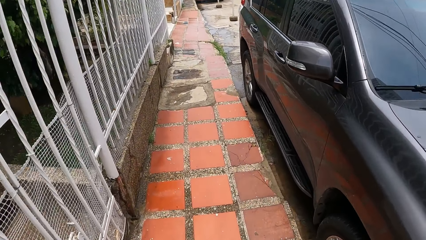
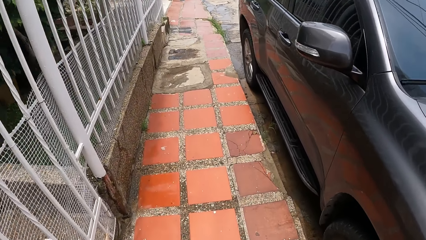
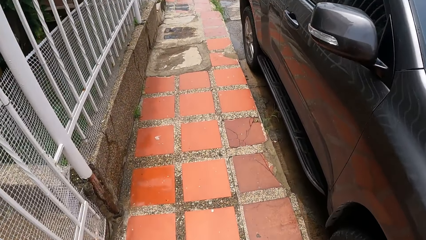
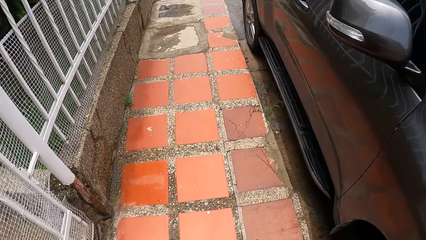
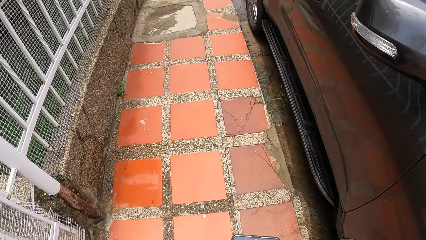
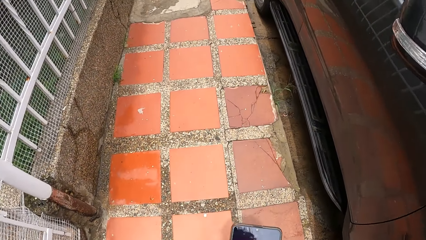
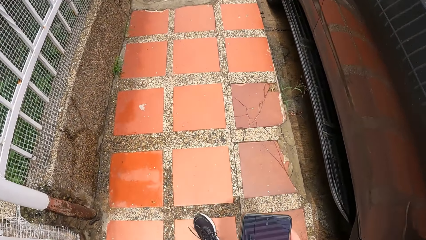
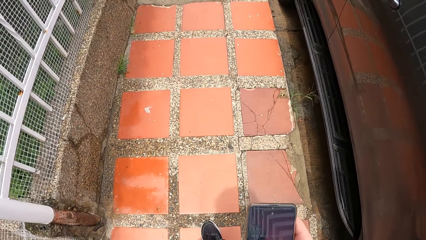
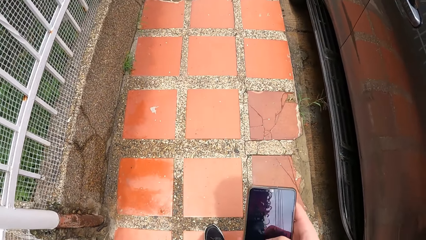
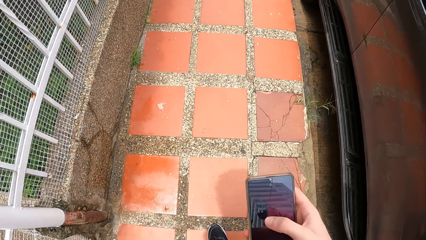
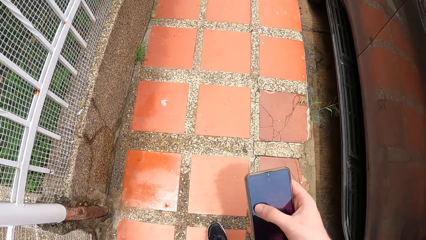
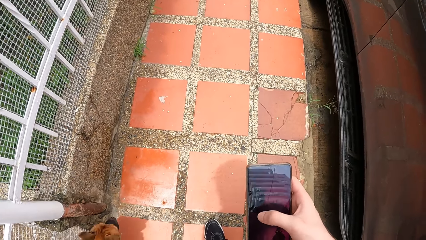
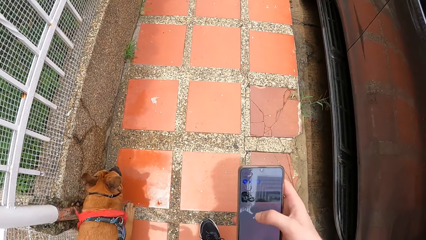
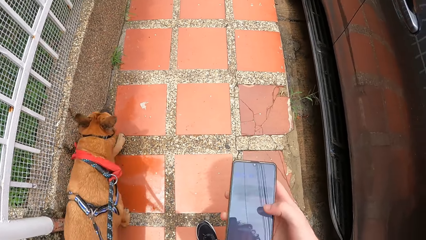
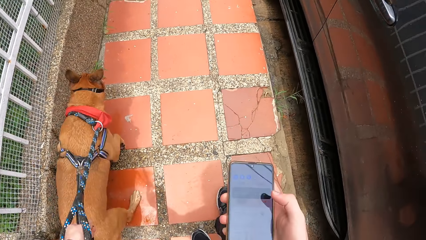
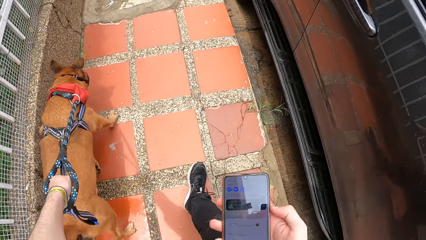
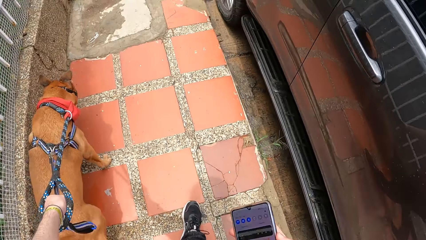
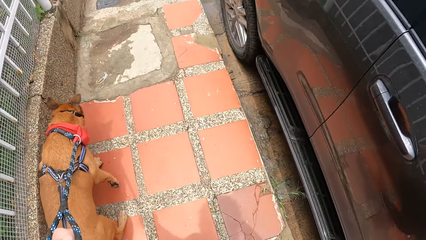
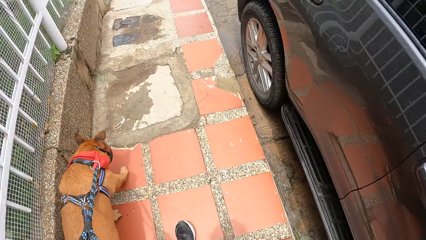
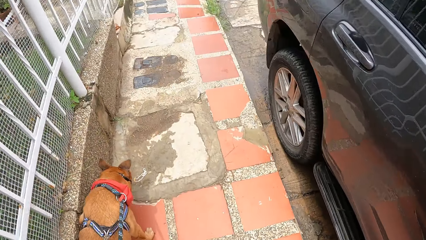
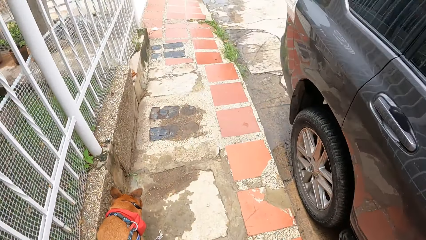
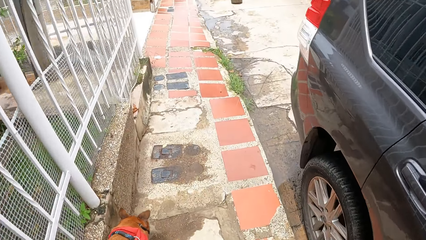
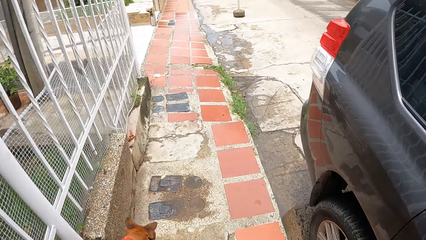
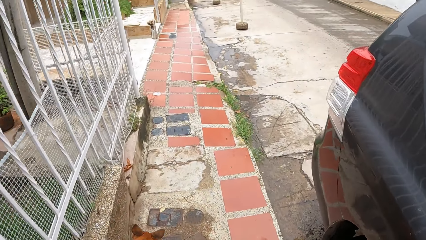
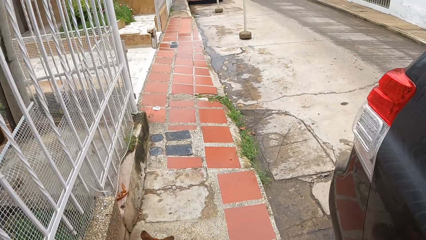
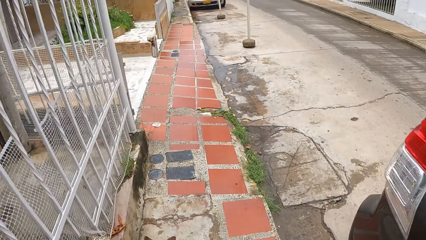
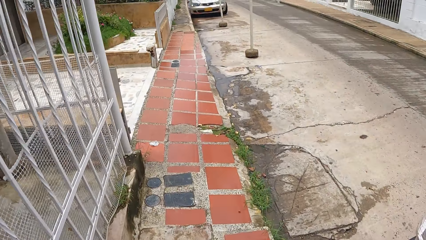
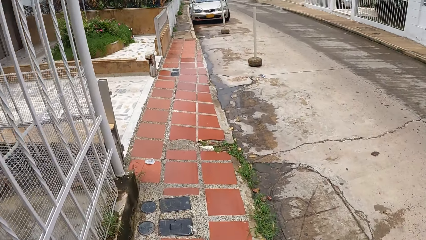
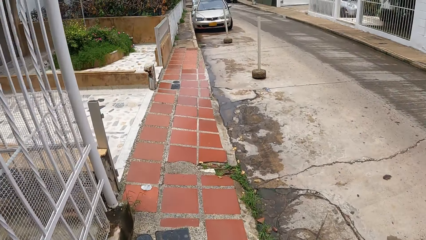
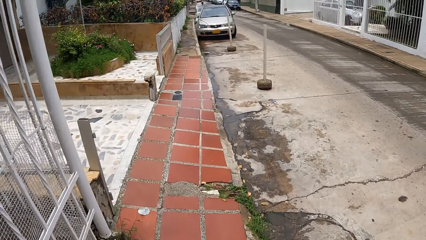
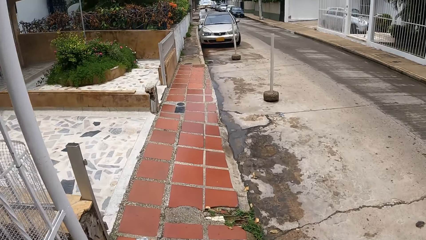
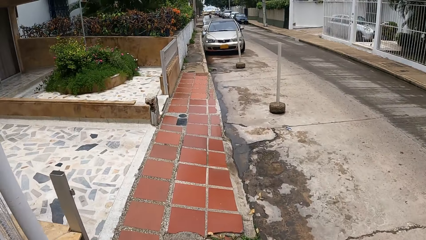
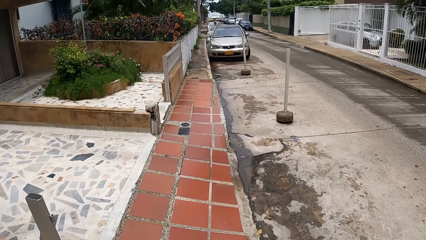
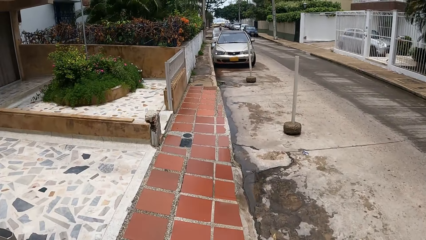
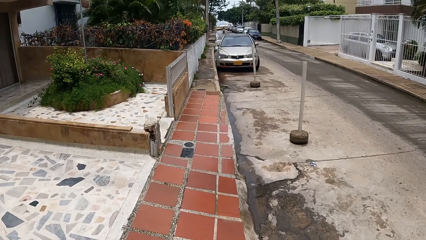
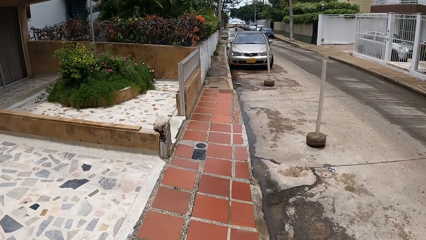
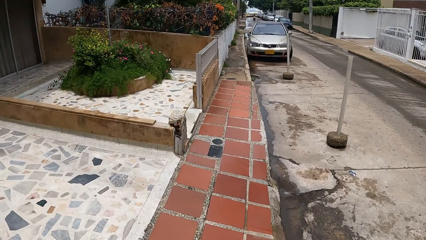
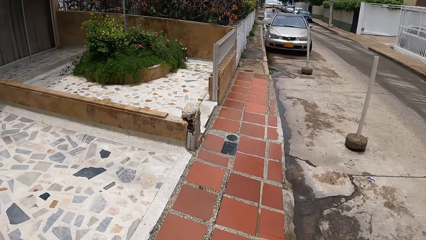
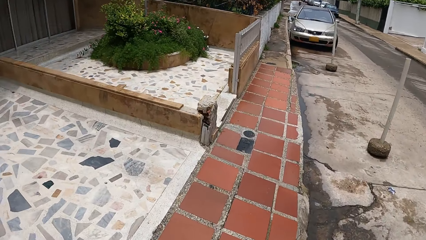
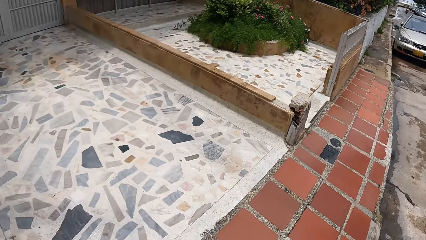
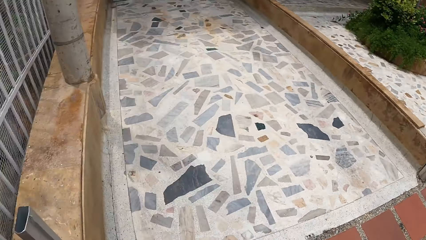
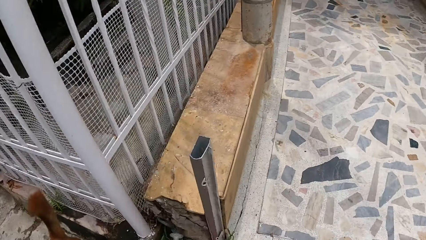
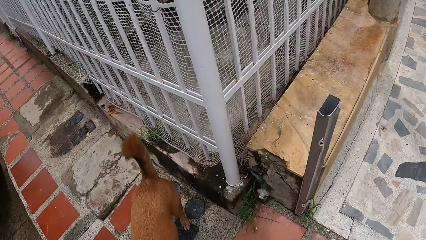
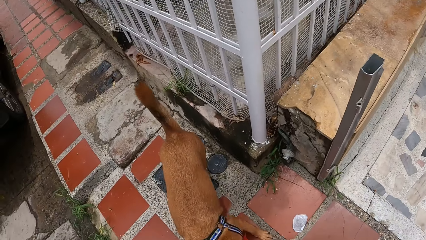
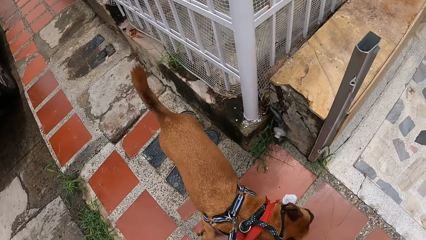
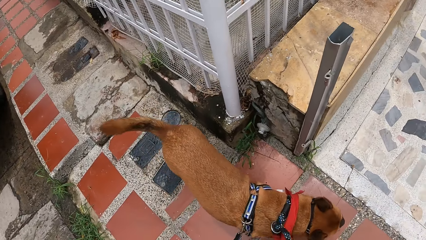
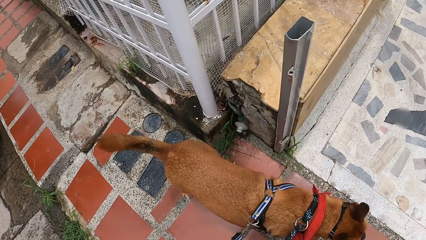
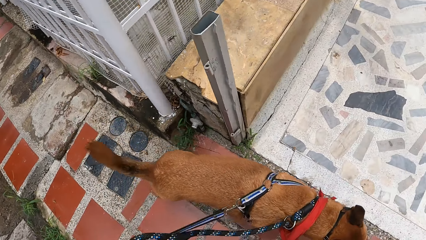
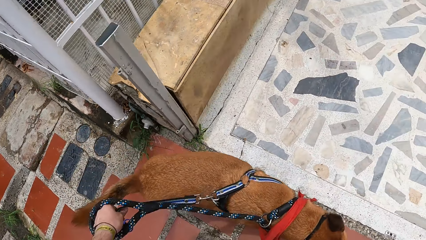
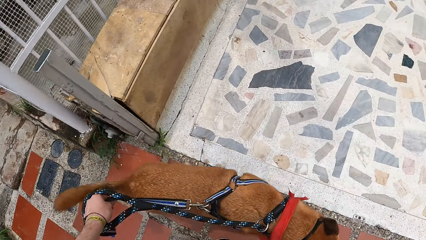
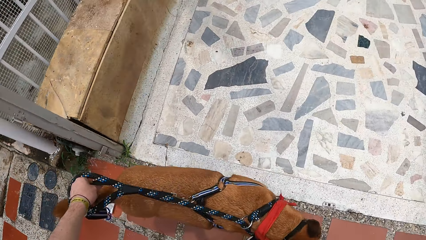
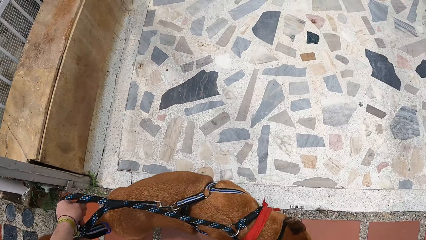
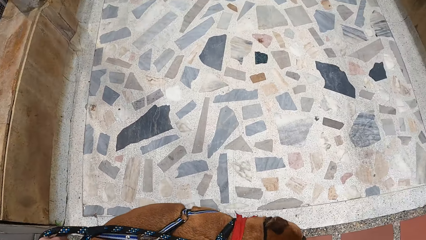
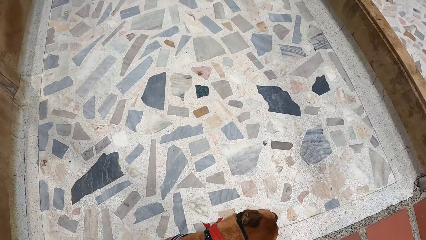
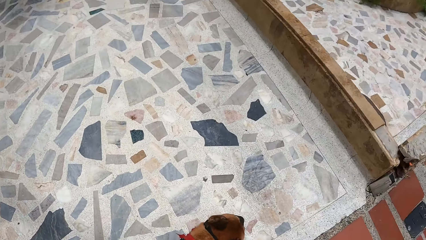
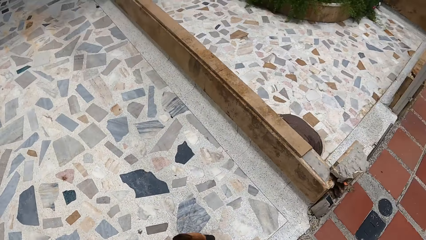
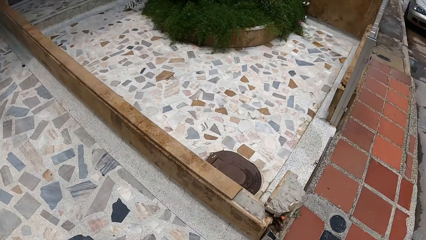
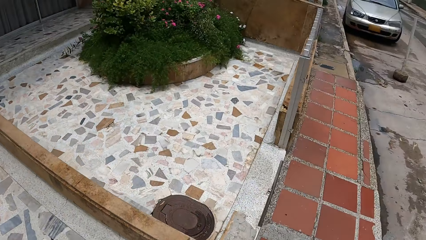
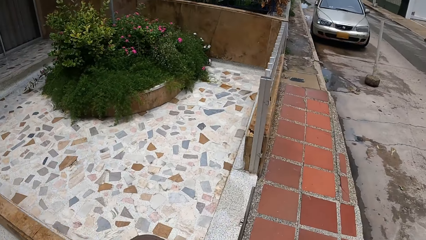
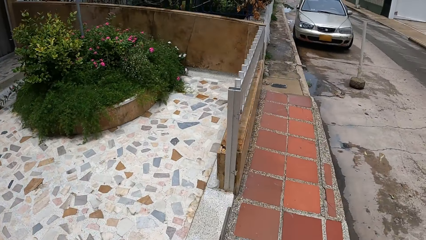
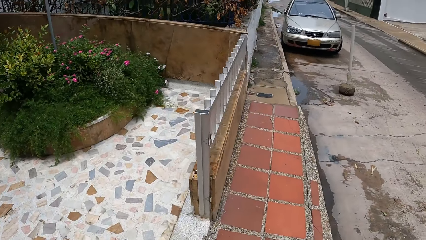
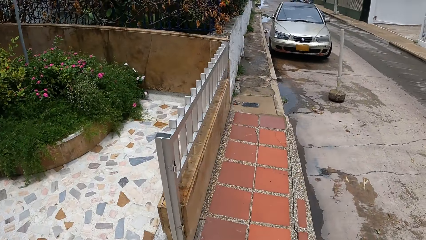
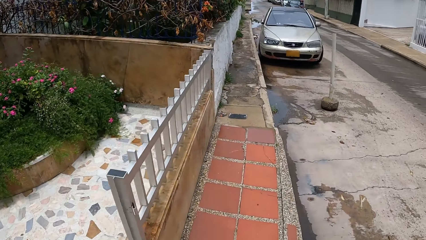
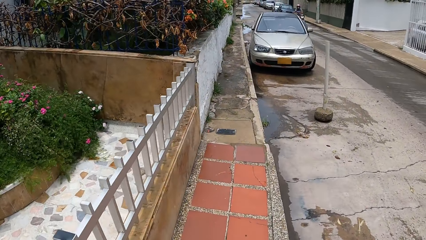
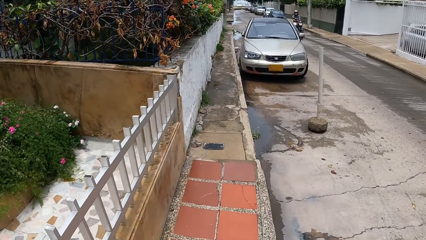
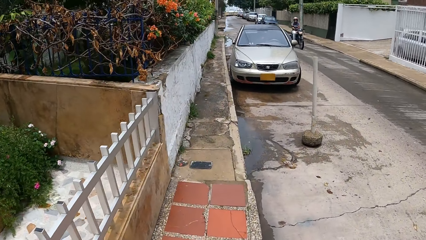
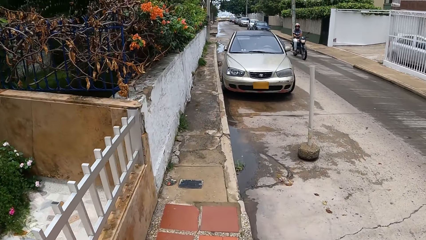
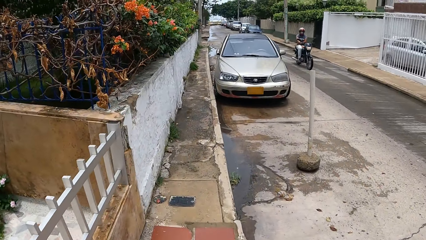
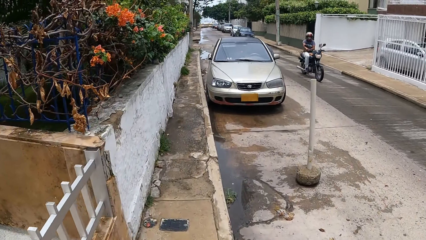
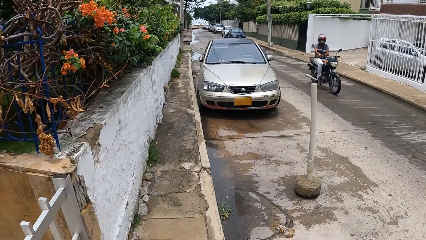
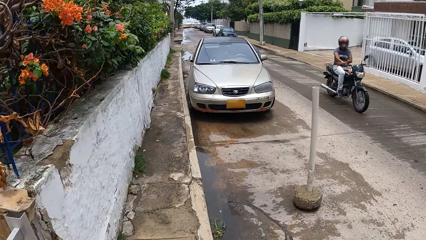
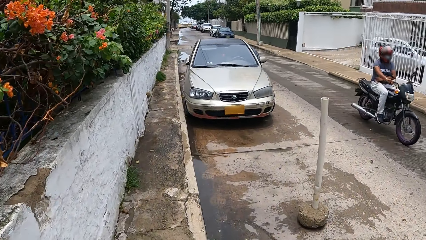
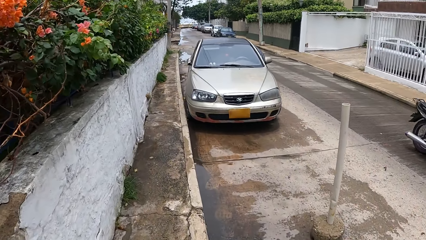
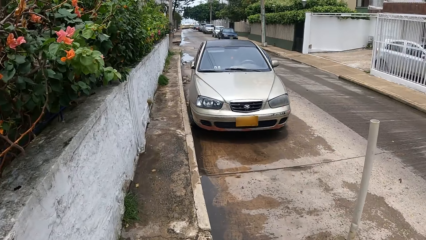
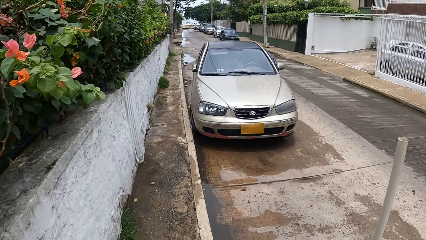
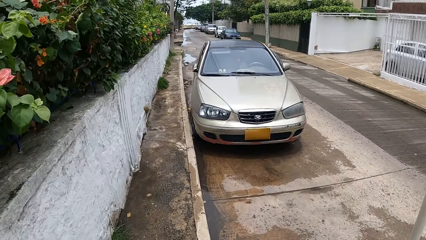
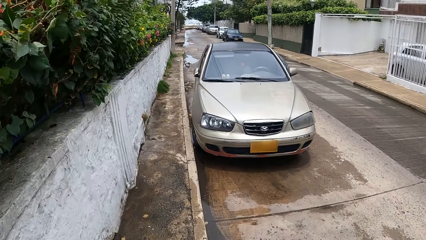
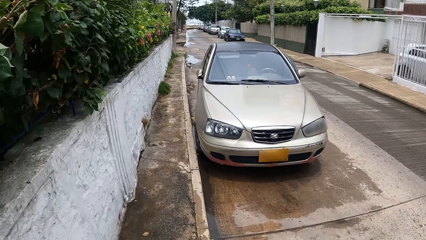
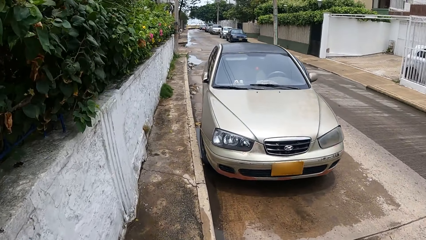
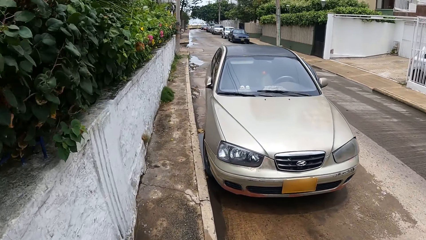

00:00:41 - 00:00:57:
The camera wearer uses the phone. They walk on the pavement. They stare at the dog. They walk on the pavement.
